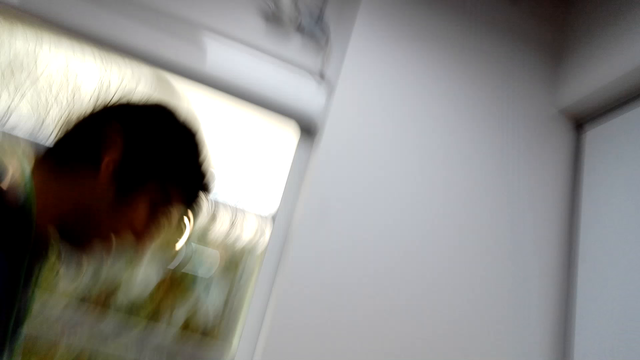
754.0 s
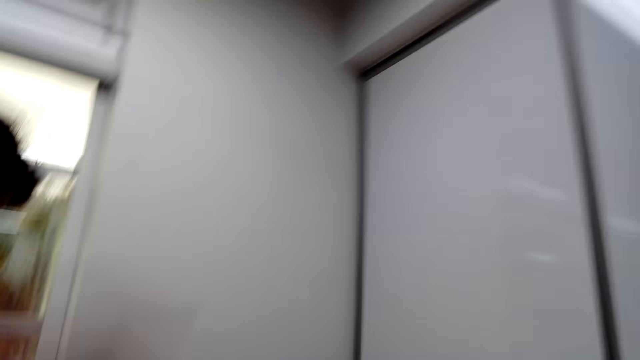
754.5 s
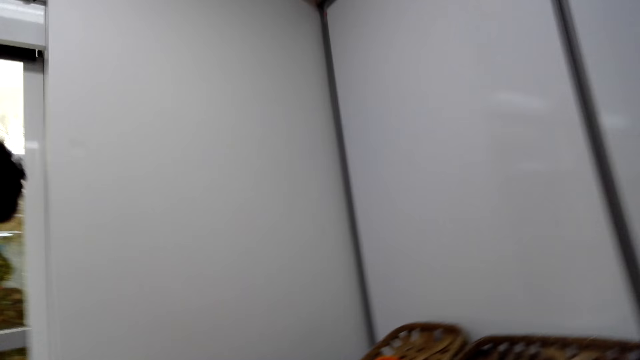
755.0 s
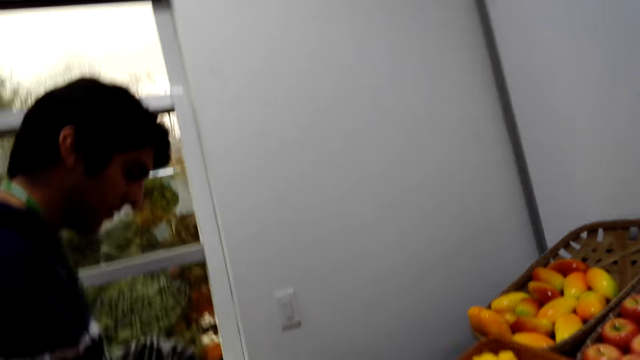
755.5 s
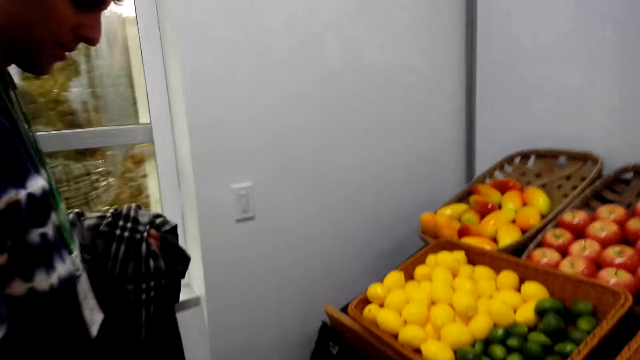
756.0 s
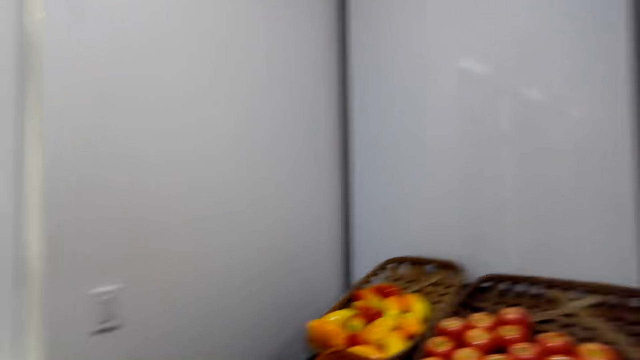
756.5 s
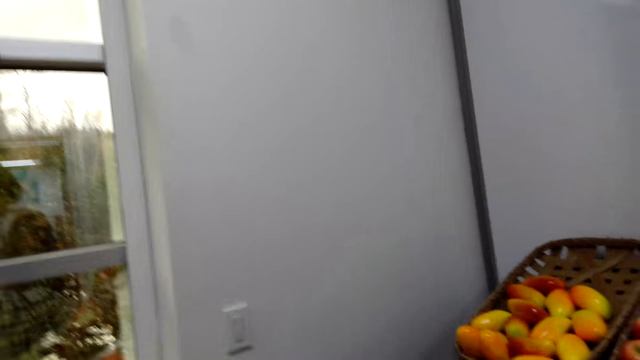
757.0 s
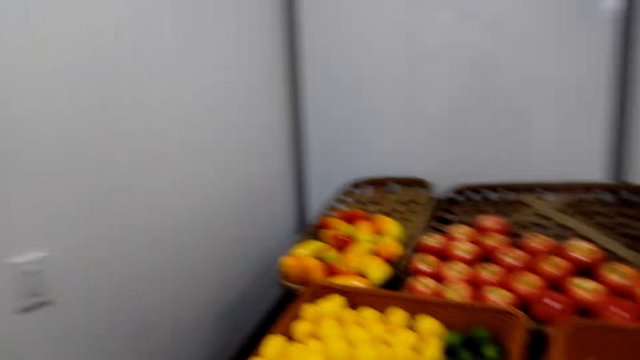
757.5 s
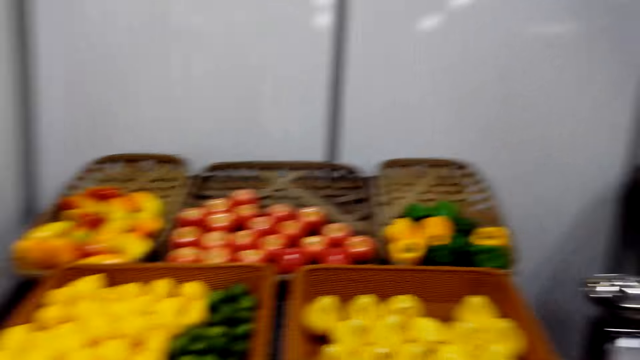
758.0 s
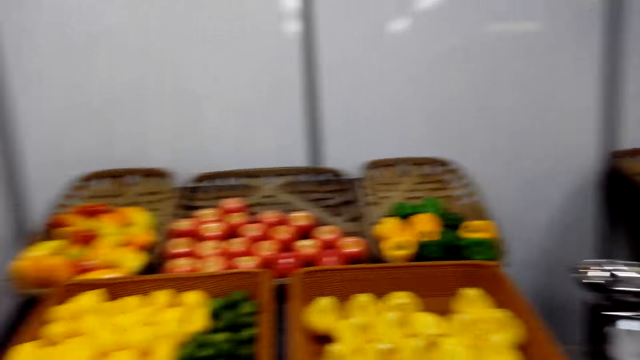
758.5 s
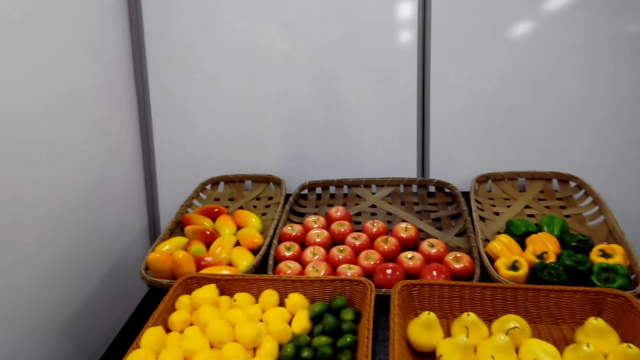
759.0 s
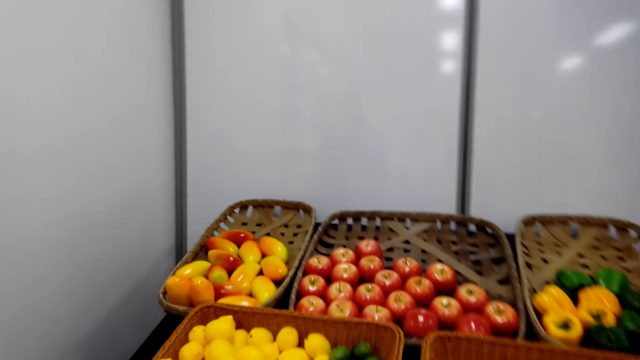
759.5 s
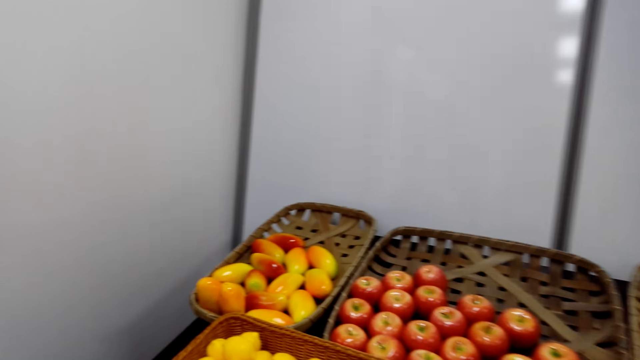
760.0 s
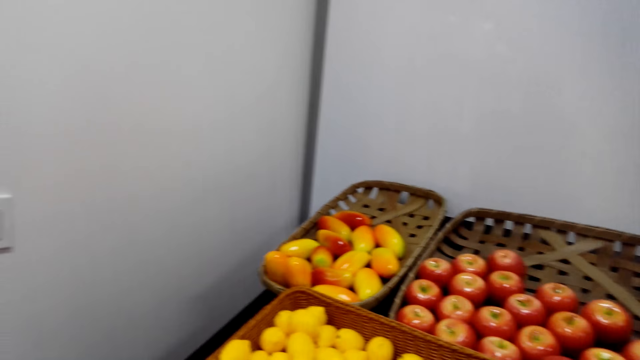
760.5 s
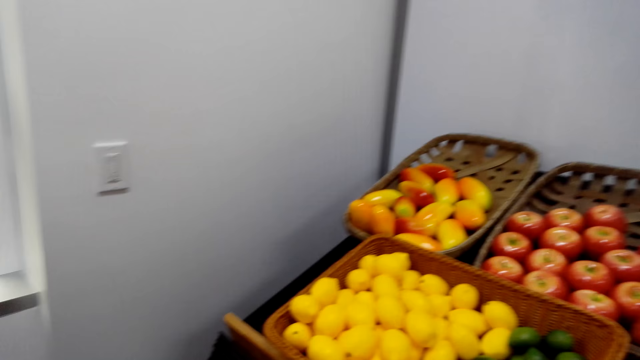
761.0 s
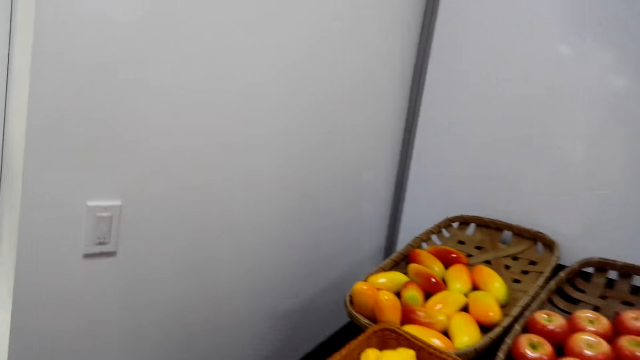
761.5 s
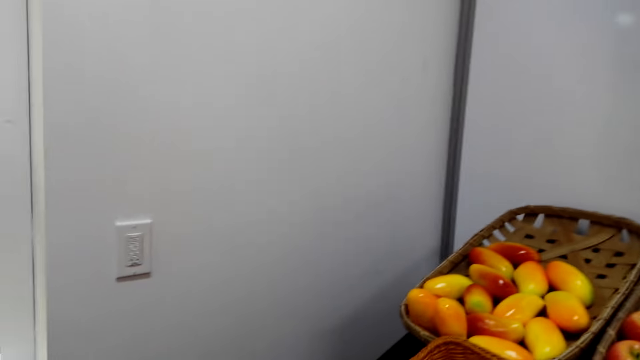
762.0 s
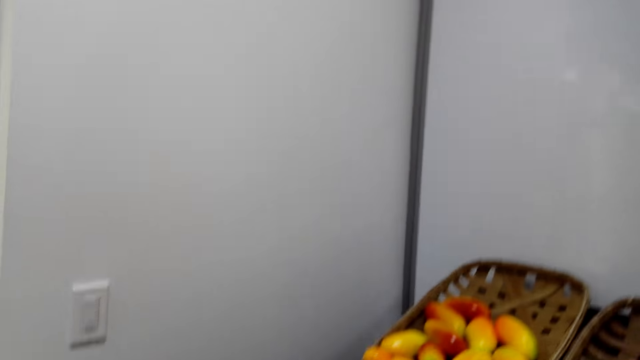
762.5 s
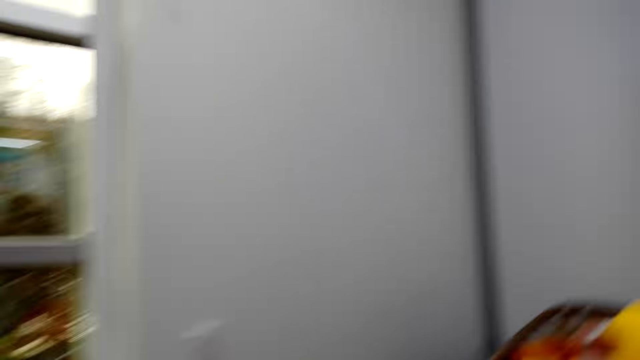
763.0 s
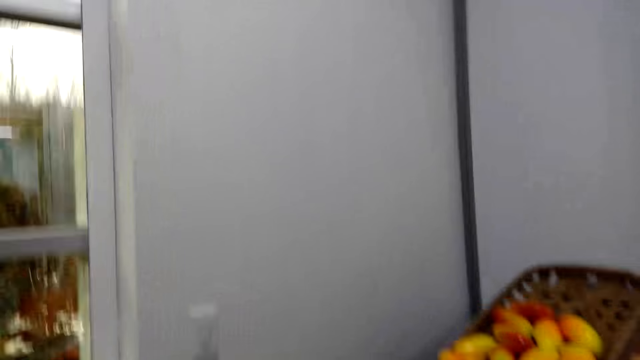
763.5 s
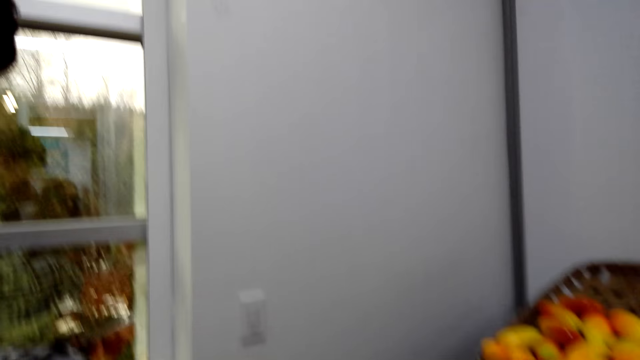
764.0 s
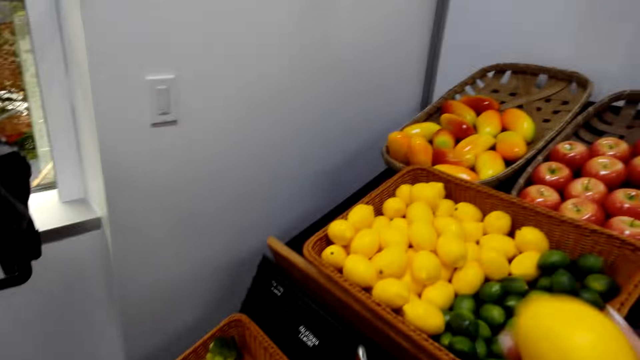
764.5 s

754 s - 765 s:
The camera wearer looks at the fruits.

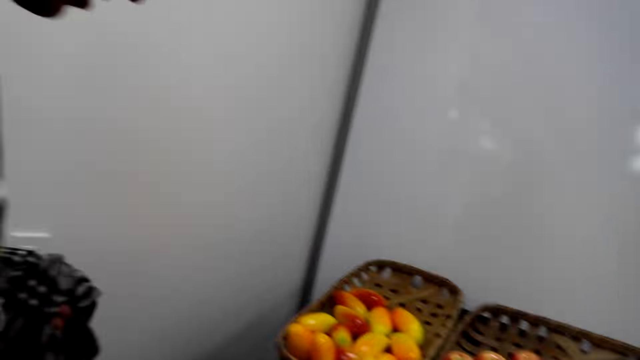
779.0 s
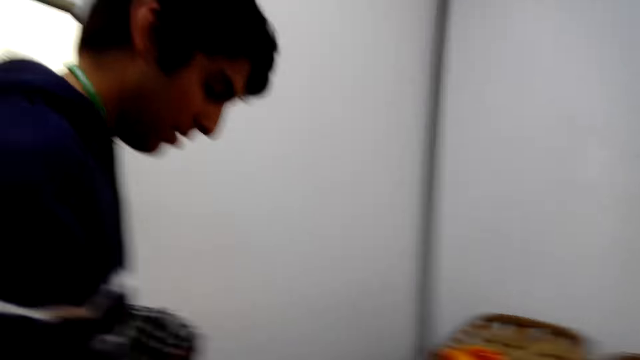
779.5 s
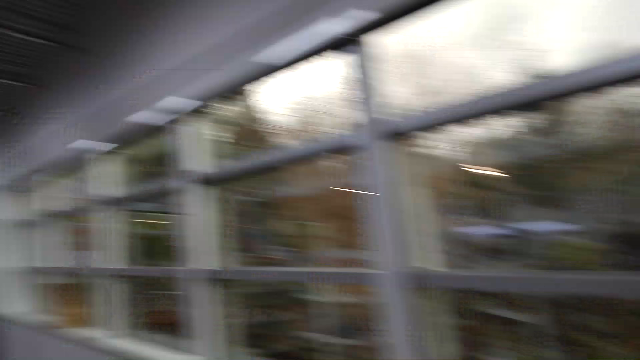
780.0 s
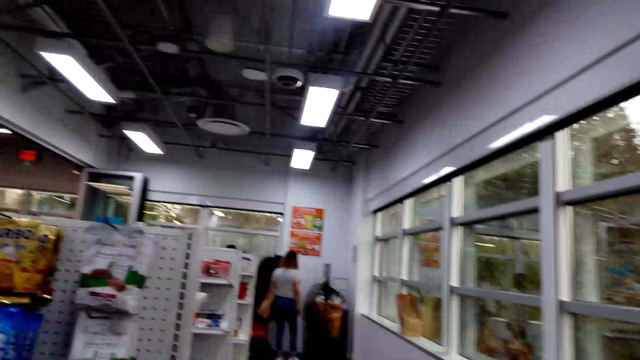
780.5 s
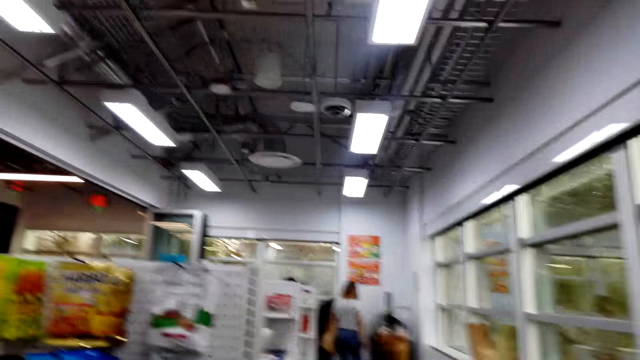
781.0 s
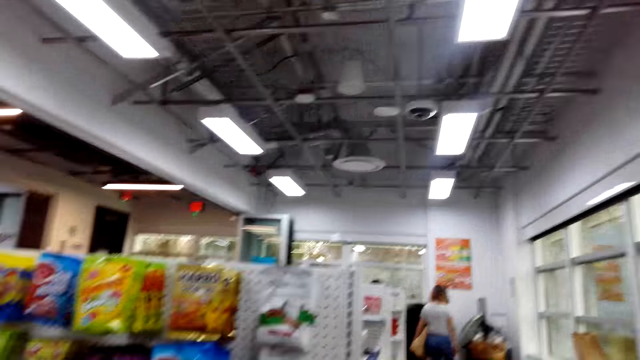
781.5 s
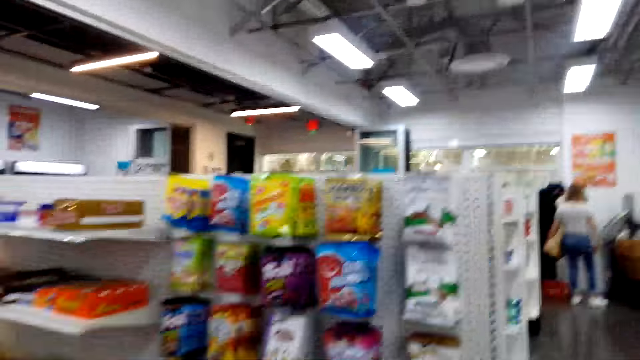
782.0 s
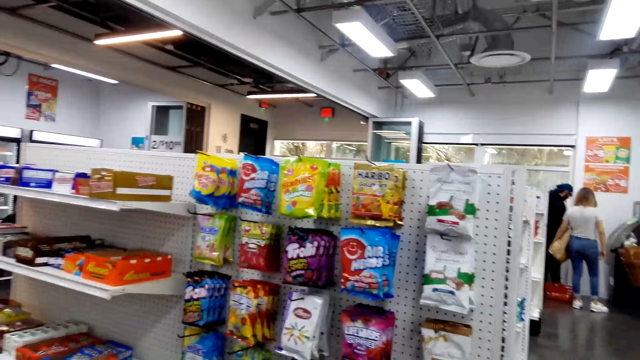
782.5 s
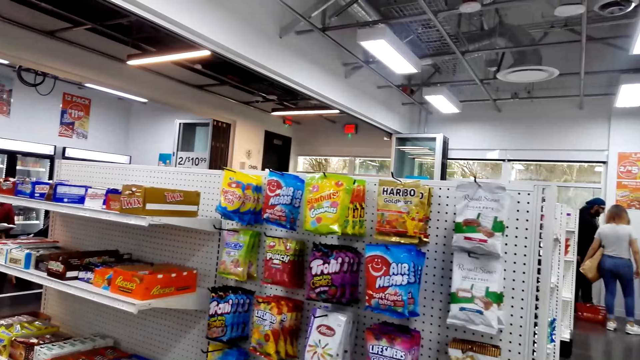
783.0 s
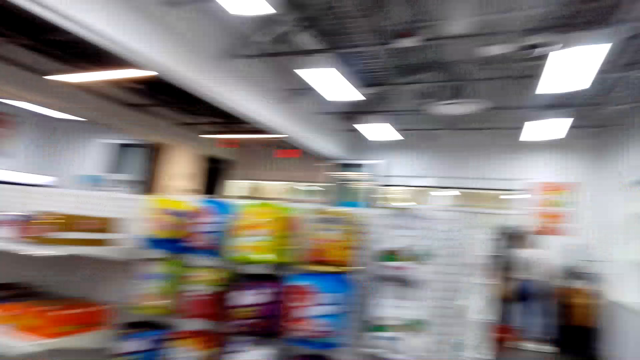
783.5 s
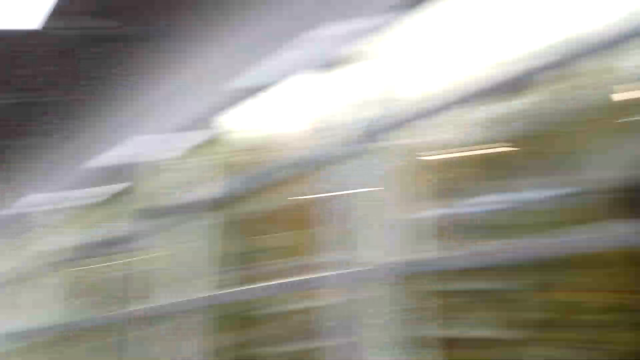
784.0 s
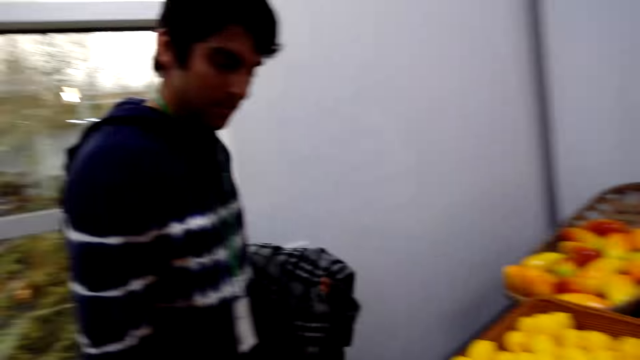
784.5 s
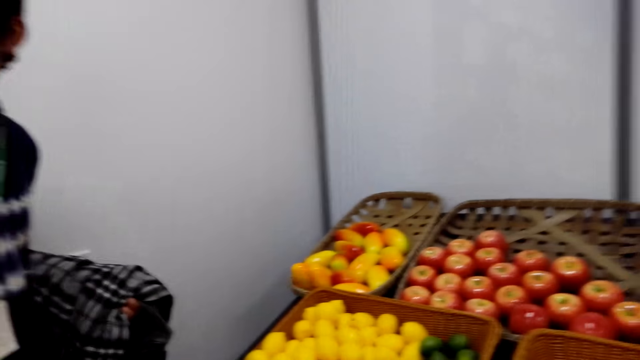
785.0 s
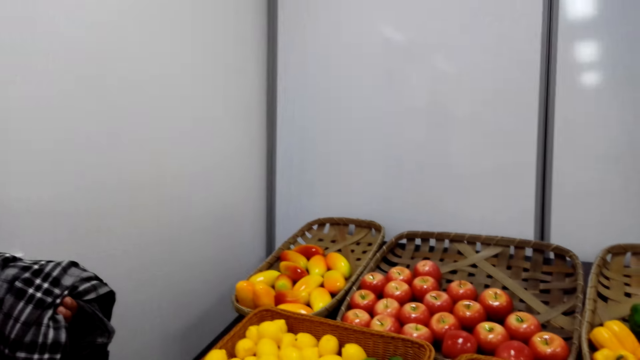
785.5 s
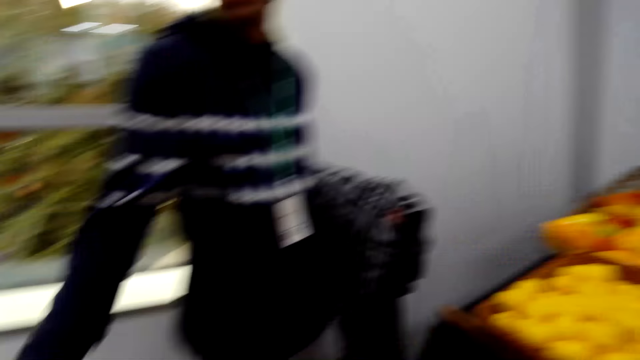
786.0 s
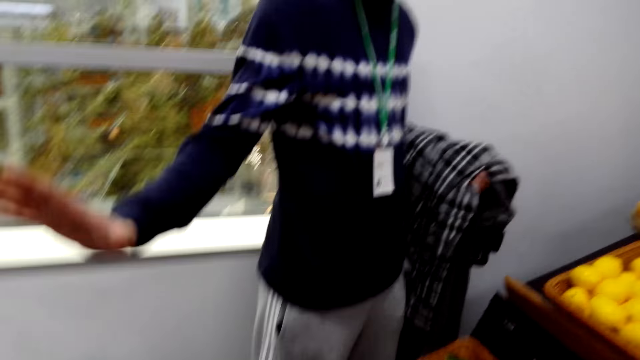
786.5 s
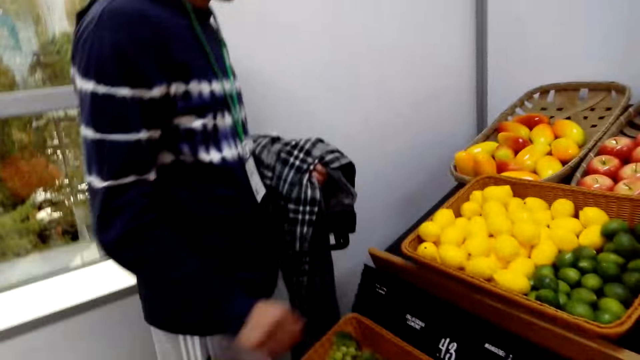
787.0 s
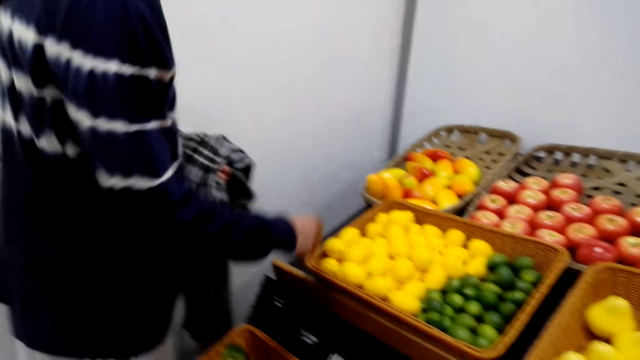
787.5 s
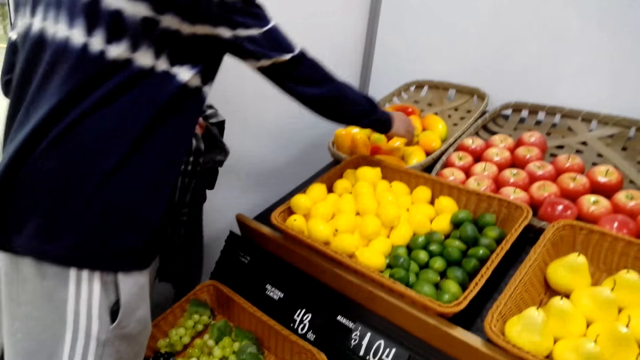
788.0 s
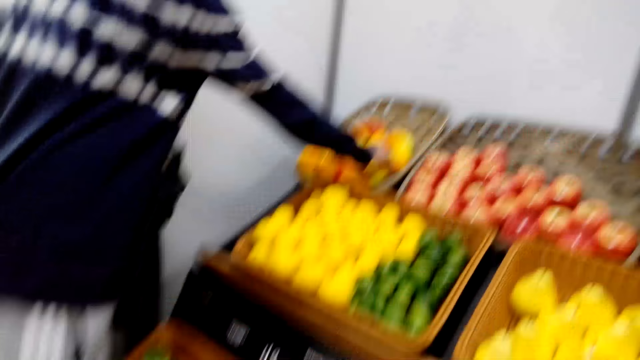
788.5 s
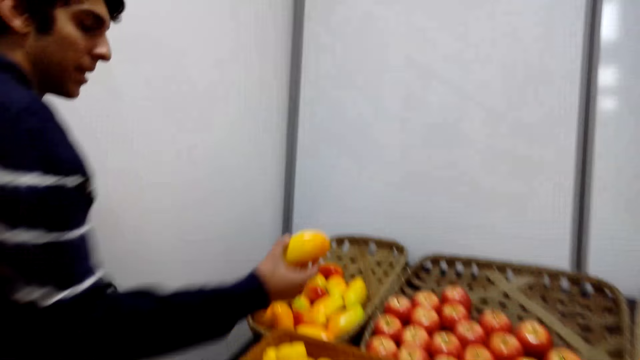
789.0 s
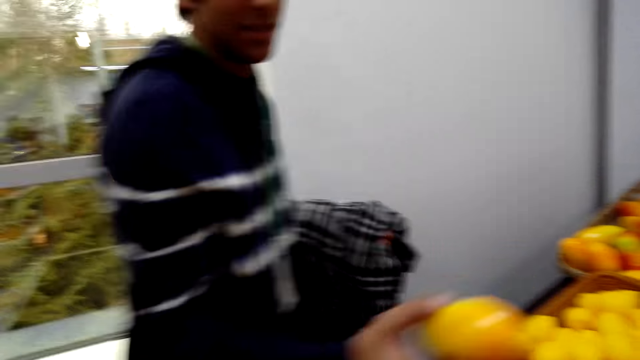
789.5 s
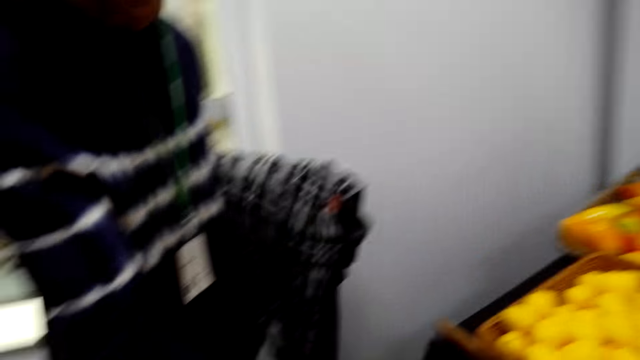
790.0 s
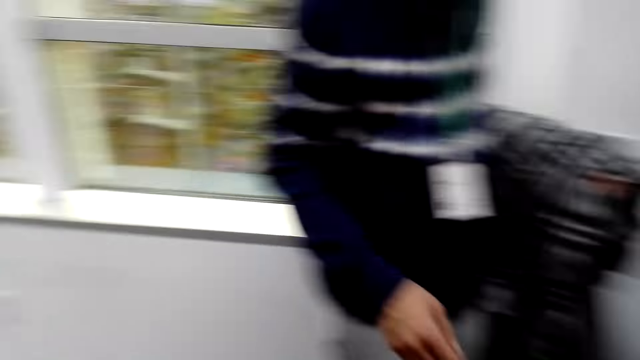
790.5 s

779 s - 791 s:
The camera wearer looks around. A man picks the fruit.
